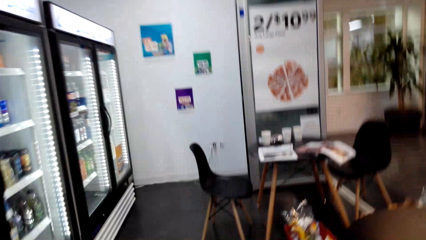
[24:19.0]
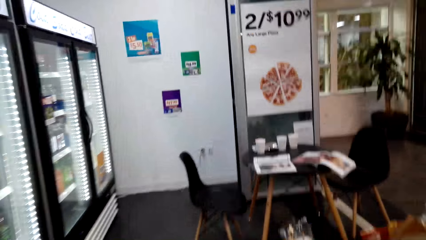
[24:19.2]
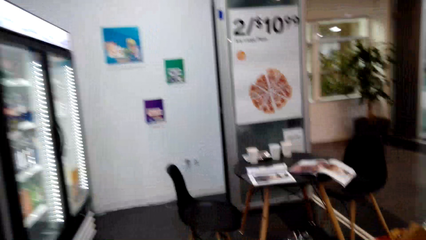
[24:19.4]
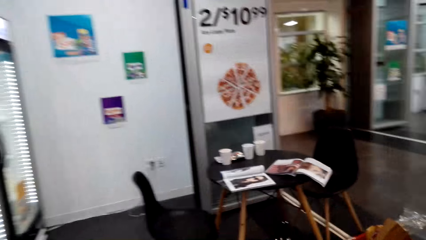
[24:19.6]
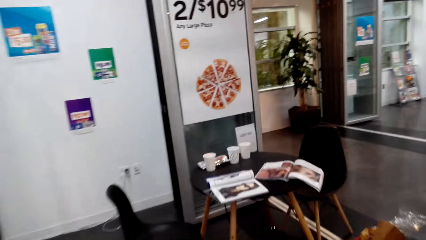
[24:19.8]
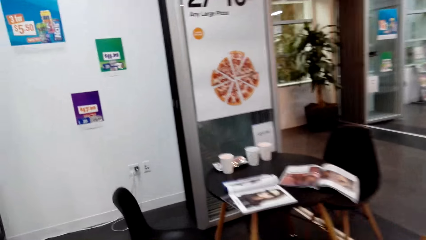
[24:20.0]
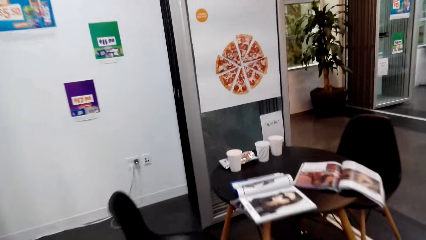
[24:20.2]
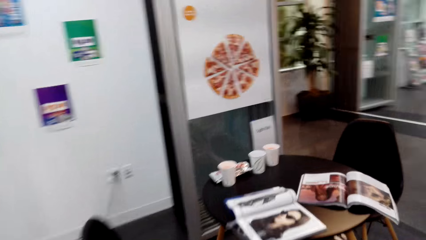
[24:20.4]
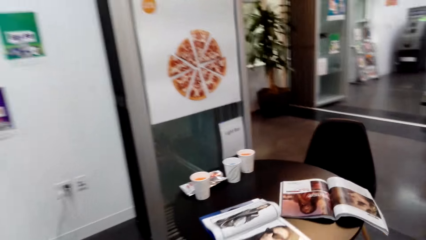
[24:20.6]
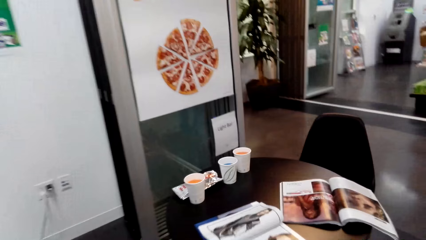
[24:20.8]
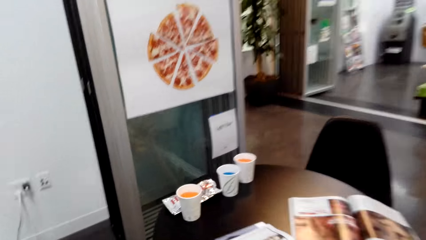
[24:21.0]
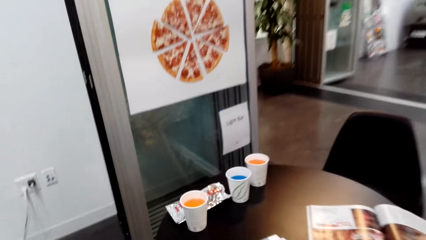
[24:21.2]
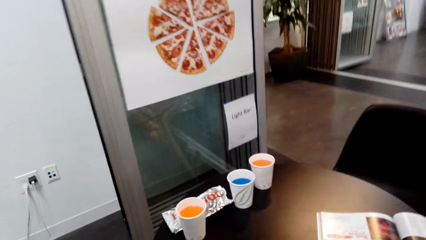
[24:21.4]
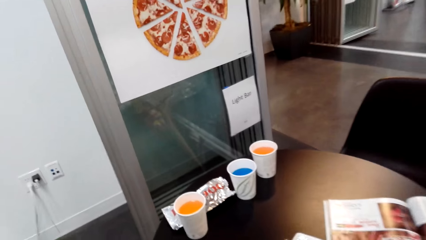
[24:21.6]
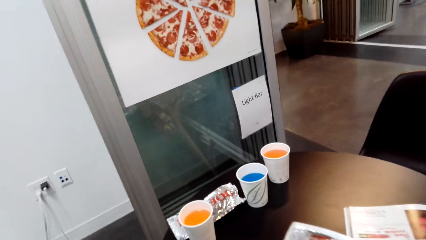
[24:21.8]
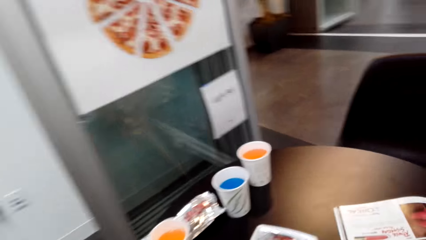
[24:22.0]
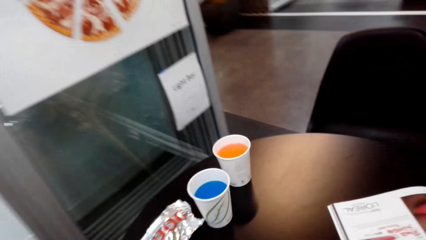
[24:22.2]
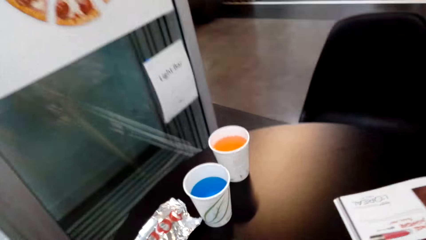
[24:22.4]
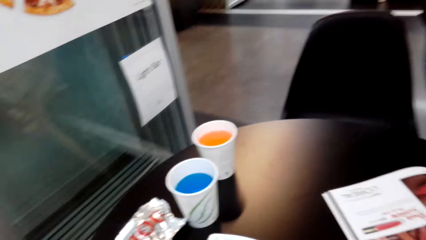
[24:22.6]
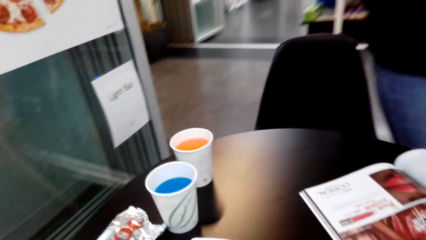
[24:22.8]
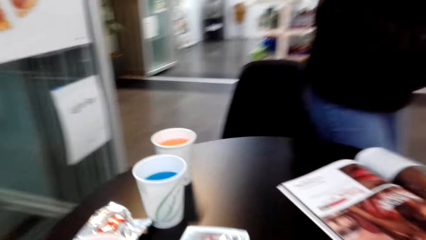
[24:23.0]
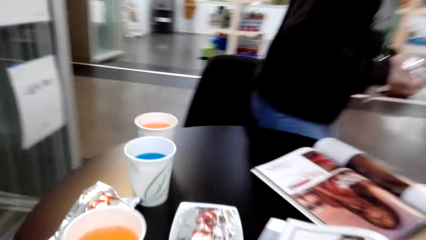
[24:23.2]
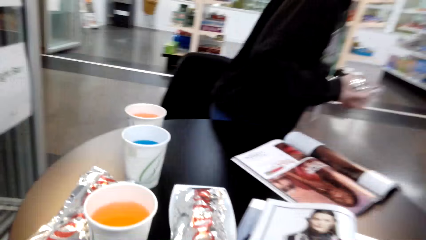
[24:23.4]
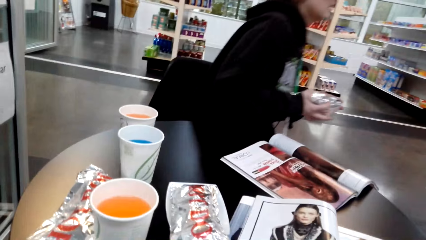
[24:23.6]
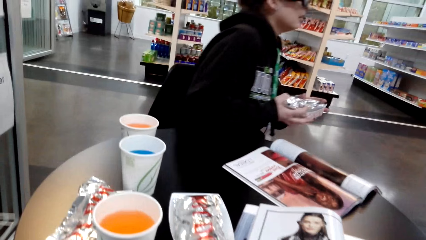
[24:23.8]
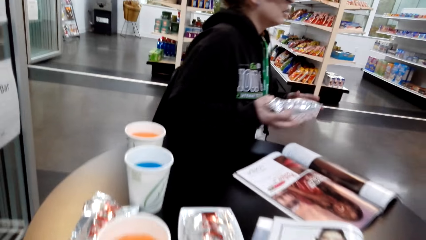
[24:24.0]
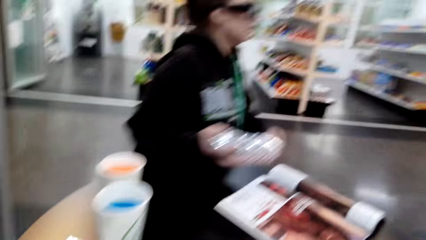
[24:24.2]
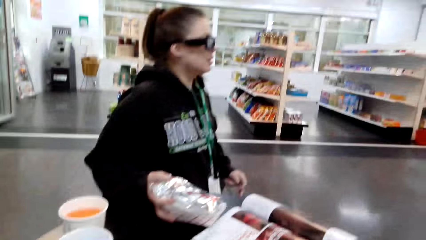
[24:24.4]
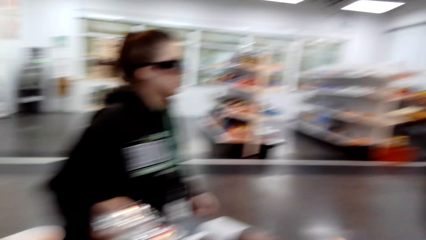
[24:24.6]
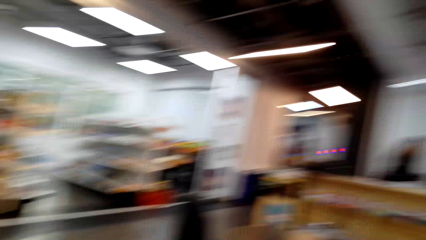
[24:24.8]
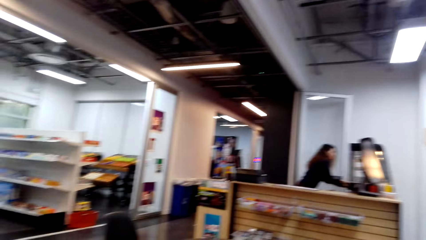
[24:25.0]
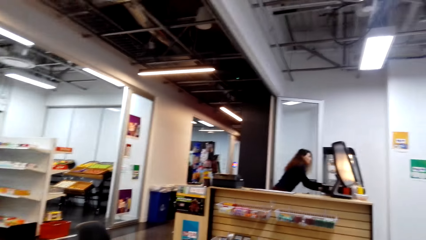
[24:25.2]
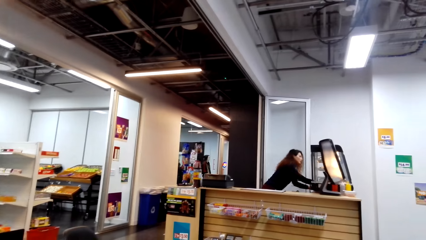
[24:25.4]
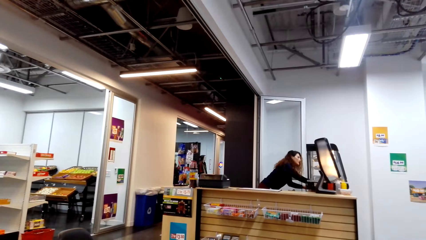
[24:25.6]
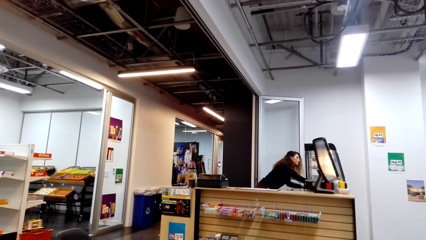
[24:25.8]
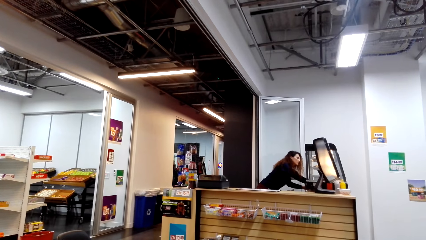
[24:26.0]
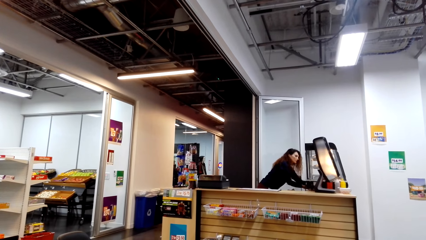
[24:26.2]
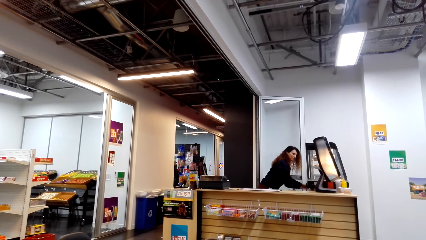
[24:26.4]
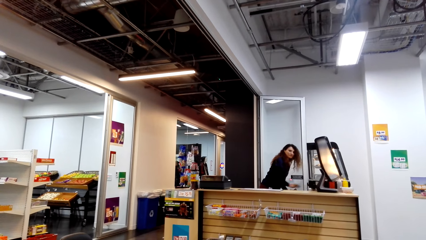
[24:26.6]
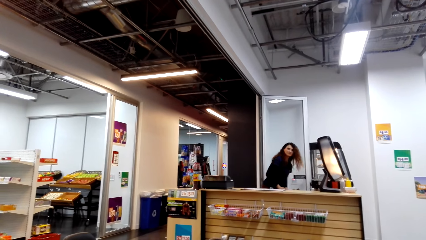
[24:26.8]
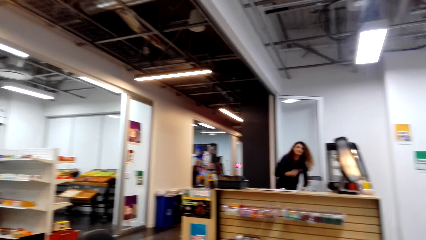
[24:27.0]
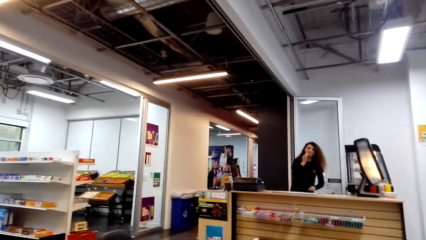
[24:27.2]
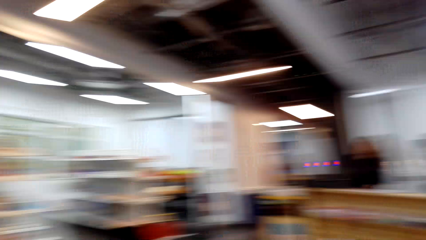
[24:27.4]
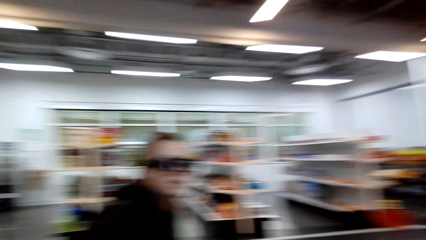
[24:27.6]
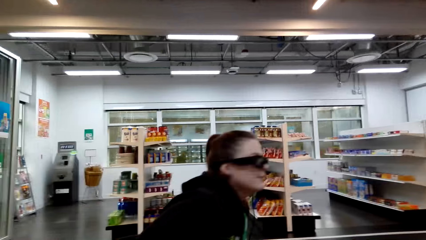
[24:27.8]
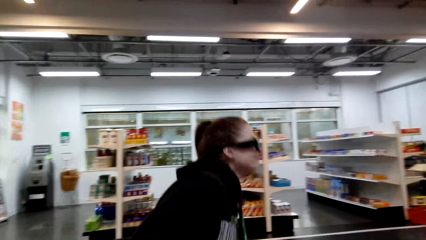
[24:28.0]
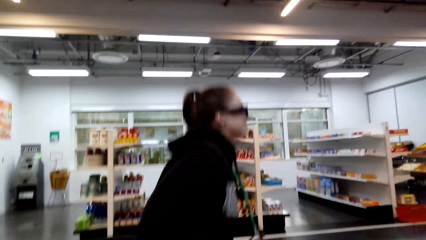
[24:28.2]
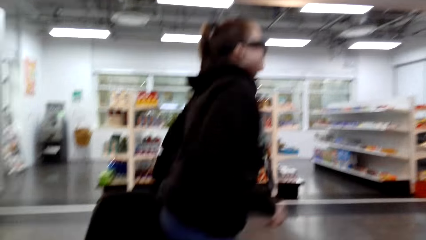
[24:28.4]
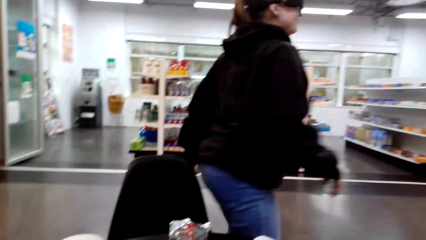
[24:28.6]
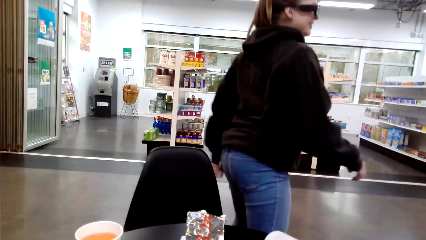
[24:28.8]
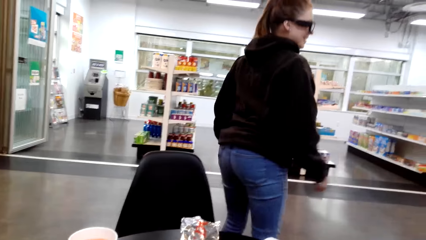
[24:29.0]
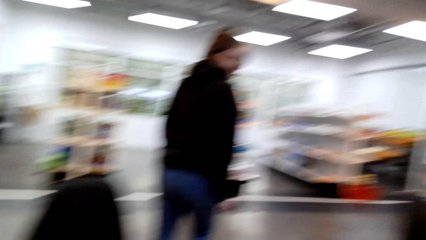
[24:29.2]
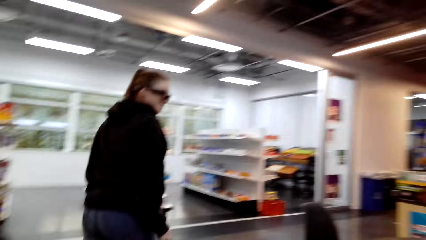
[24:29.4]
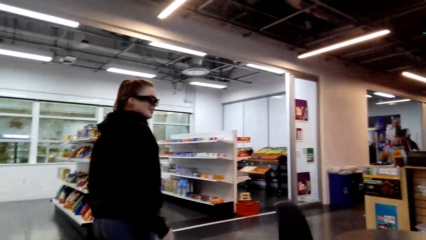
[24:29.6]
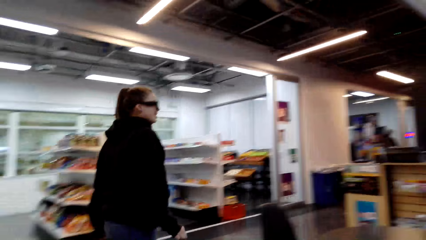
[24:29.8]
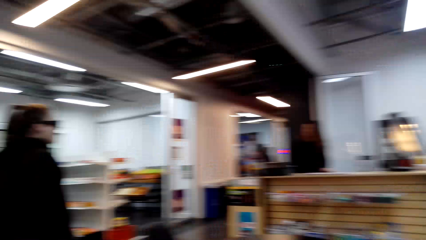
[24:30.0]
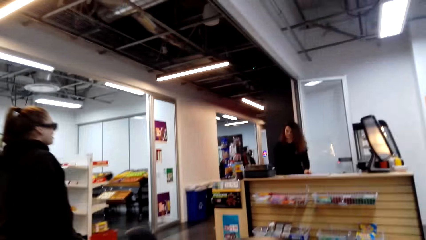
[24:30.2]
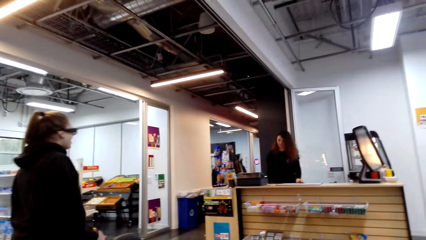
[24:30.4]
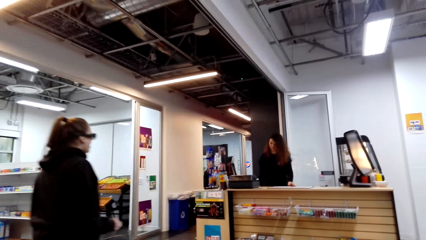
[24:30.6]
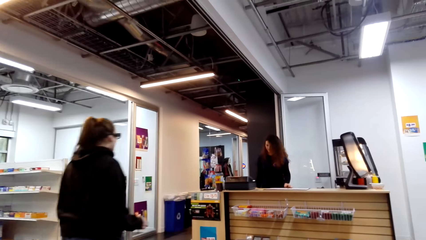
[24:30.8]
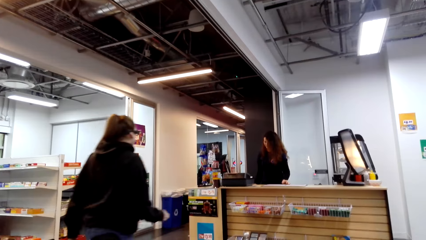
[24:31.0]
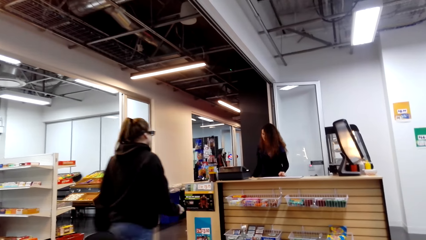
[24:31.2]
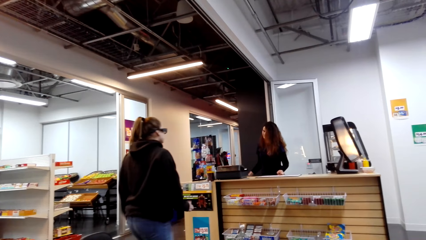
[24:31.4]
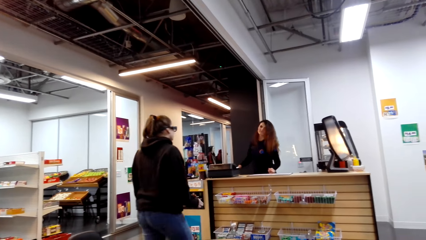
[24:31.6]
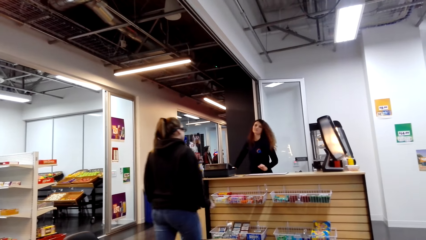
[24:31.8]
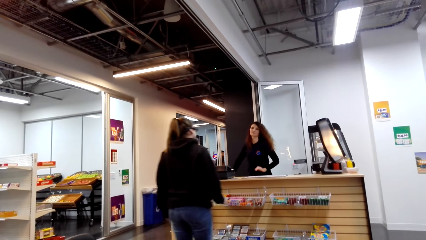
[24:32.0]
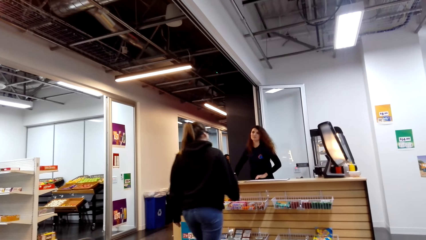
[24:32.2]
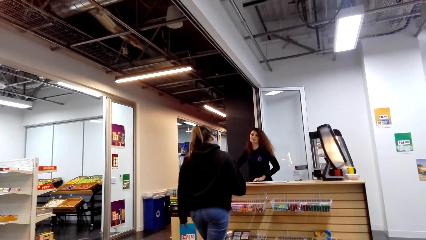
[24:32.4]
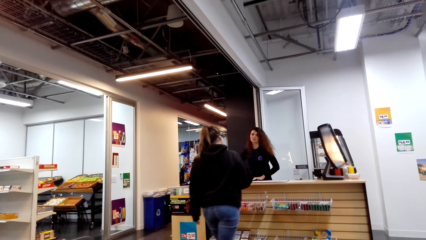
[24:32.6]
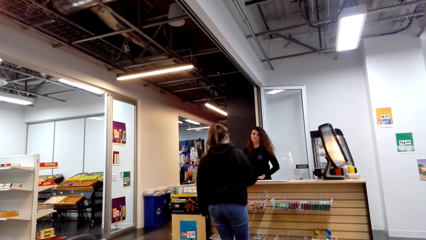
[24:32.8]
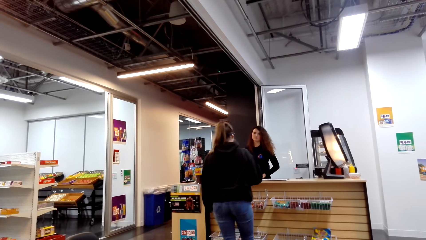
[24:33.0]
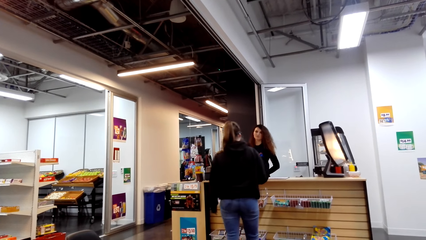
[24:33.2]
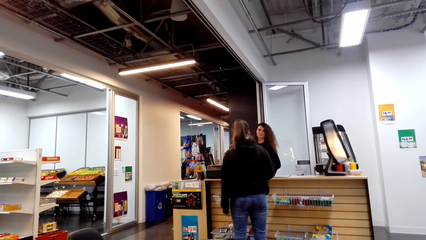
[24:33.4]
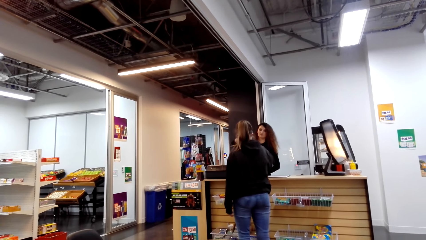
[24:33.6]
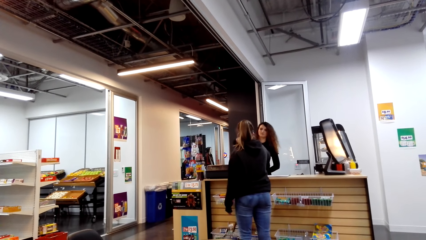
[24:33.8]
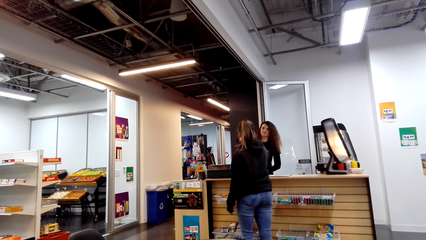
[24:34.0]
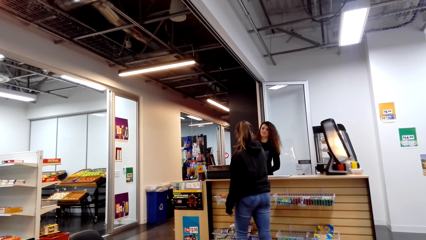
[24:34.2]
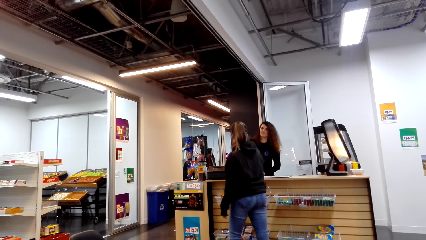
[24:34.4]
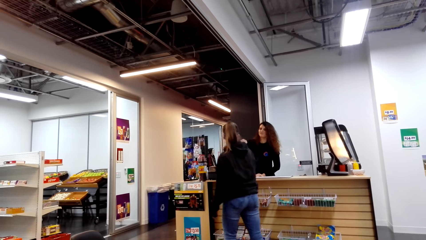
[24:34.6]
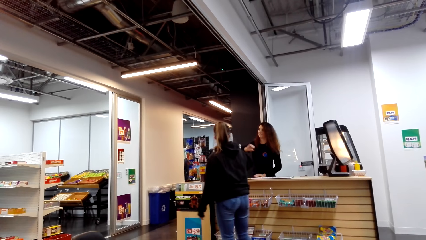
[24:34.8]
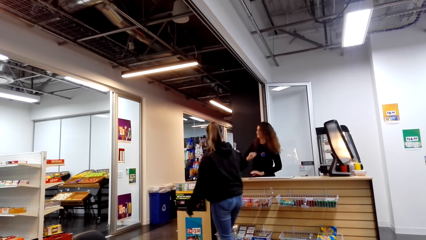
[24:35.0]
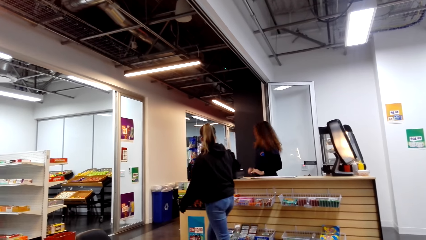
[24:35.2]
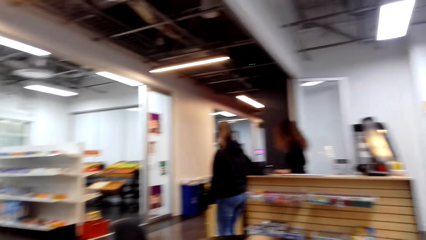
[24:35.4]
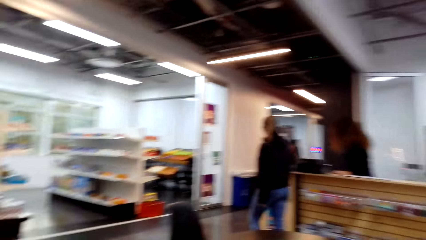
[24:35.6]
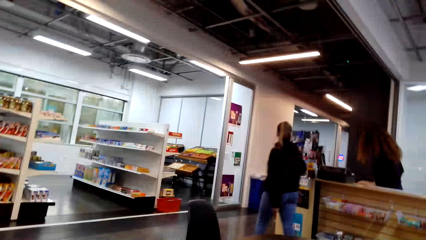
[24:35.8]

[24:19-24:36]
The camera wearer puts a sandwich on the table. They sit on the chair. A woman sits on the chair and puts a package on the table. The camera wearer looks around. Another woman converses with the camera wearer. The camera wearer looks at the other woman. They look around. The first woman walks to the counter in a supermarket, picks up a sandwich, and walks in the supermarket.
